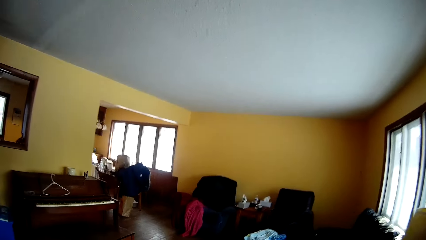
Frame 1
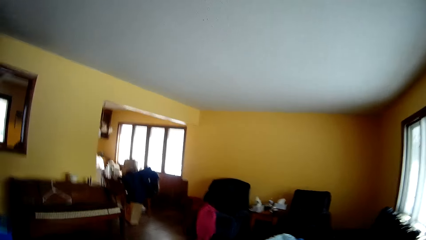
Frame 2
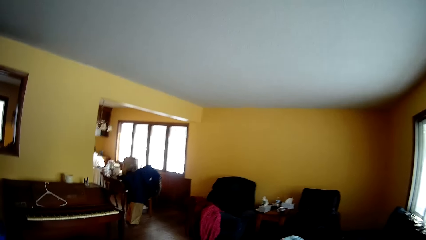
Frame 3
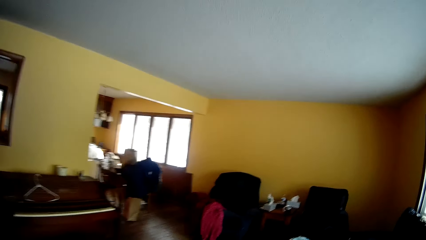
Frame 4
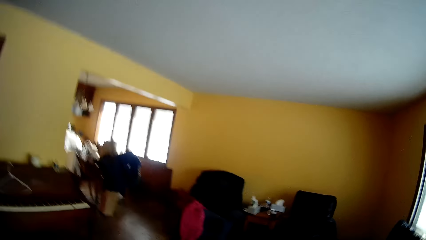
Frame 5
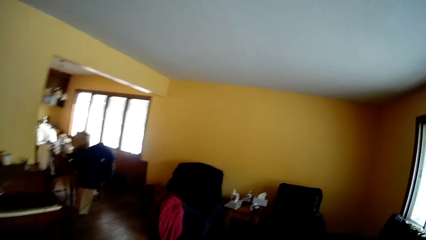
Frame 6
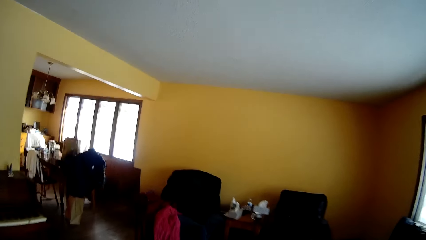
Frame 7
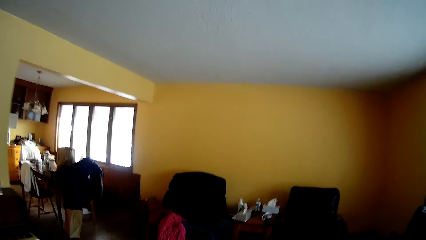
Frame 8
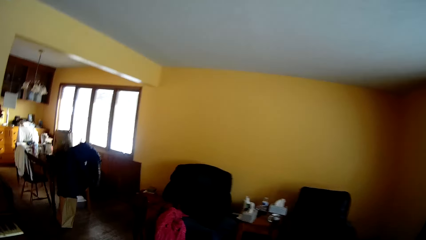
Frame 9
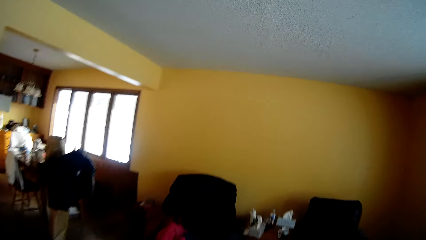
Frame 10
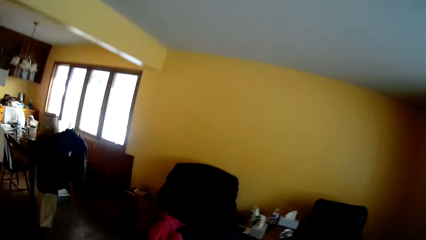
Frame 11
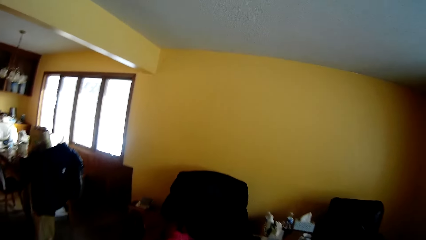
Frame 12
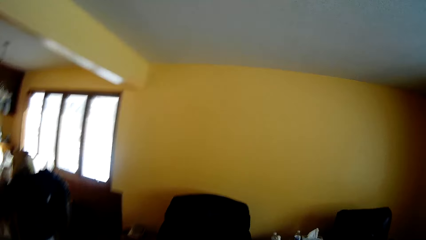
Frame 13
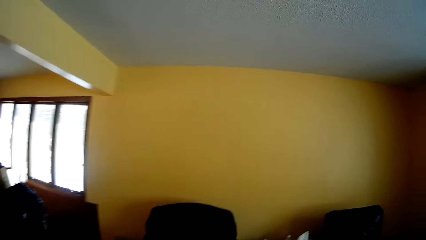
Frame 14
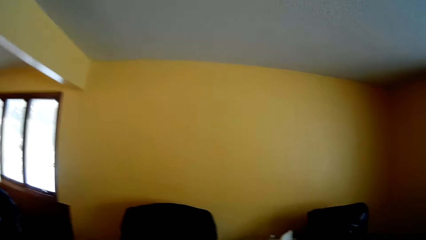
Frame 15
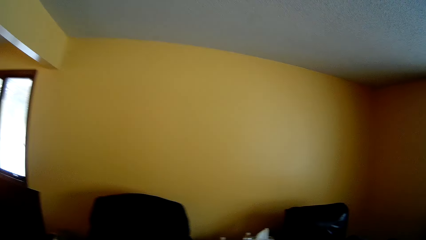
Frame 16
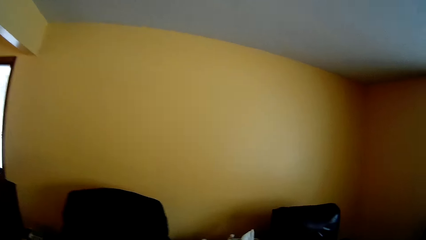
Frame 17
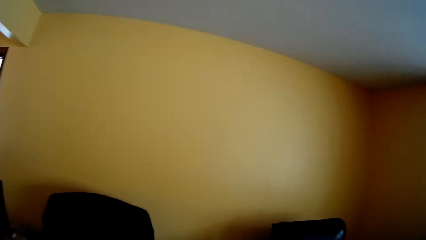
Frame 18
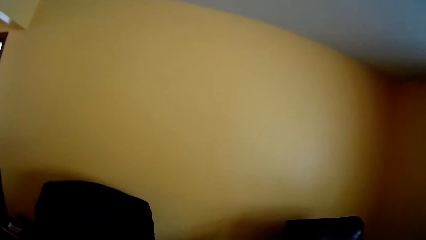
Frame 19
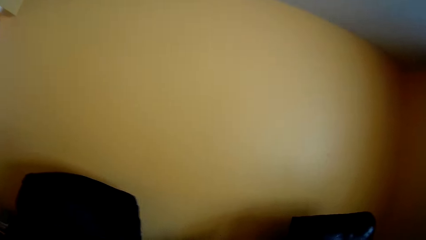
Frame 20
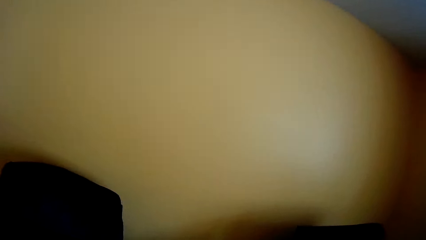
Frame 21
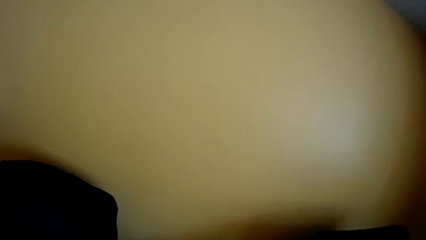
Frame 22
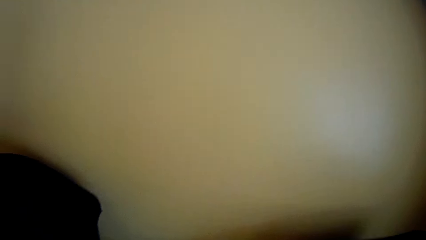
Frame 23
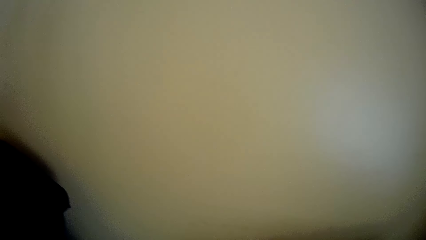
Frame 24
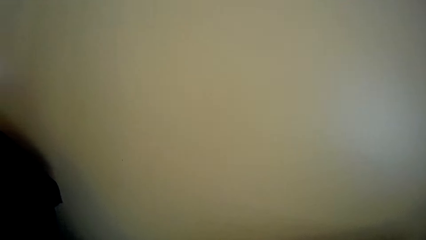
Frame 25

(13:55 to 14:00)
The camera wearer walks to the kitchen.

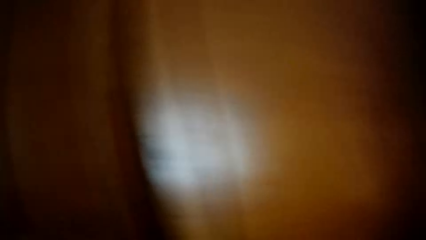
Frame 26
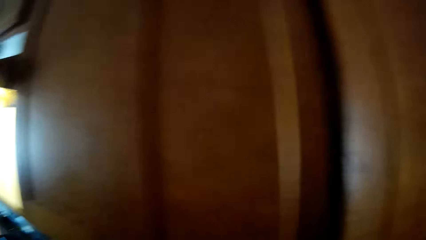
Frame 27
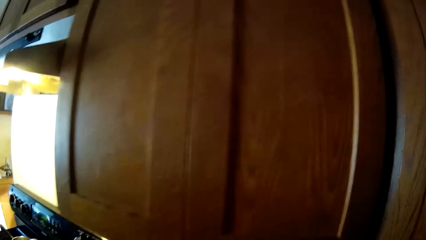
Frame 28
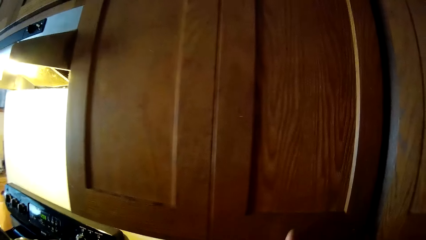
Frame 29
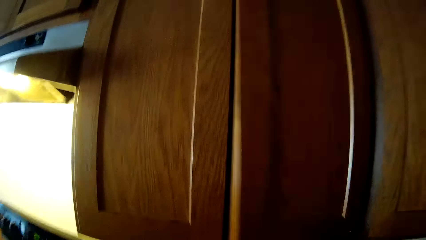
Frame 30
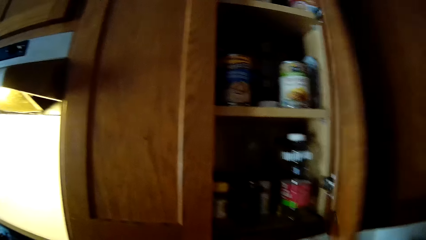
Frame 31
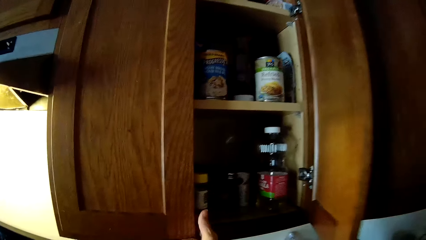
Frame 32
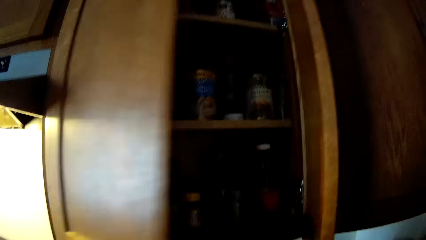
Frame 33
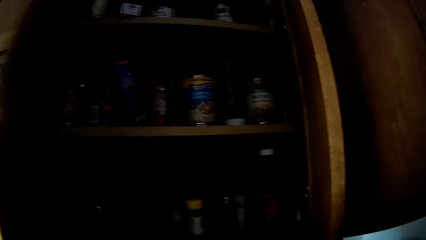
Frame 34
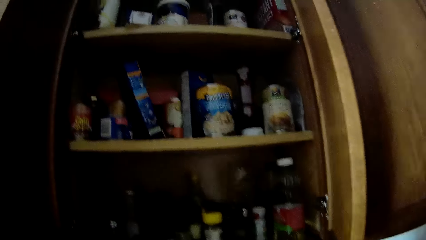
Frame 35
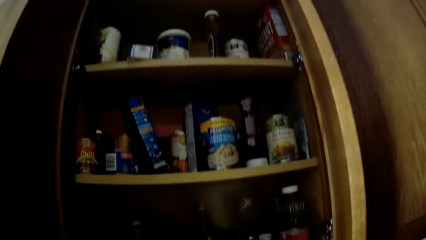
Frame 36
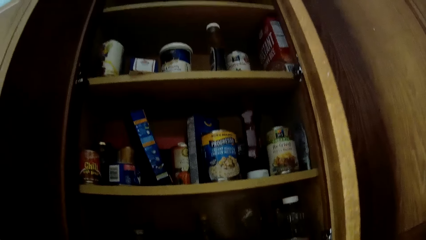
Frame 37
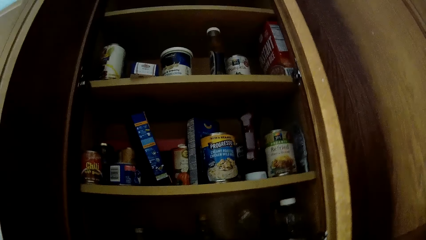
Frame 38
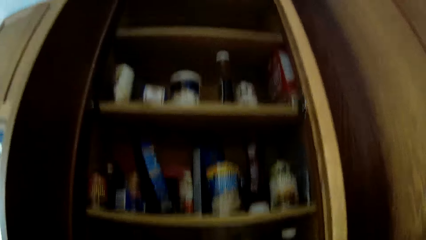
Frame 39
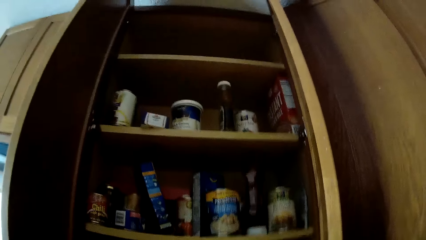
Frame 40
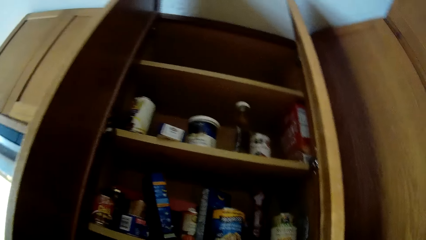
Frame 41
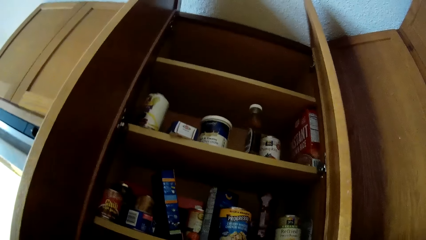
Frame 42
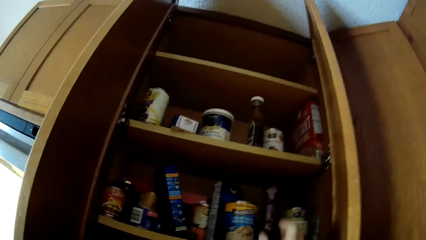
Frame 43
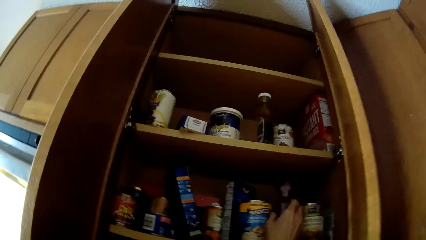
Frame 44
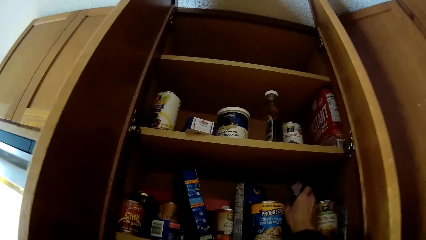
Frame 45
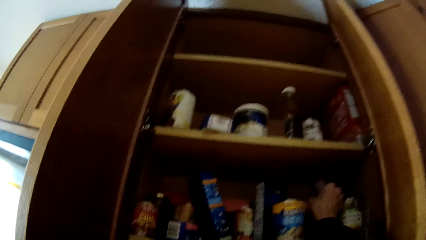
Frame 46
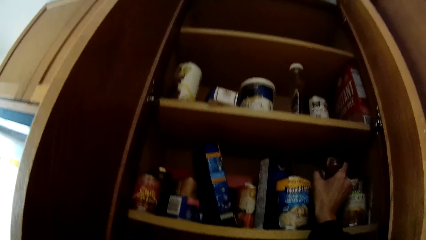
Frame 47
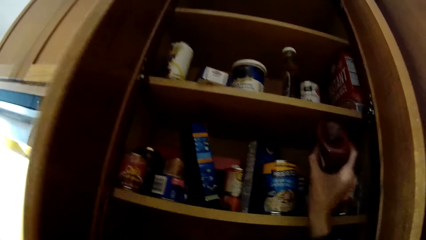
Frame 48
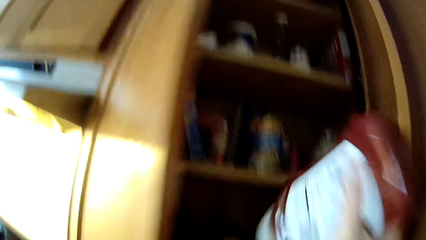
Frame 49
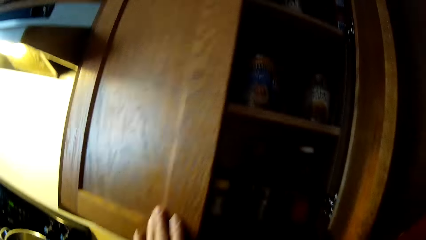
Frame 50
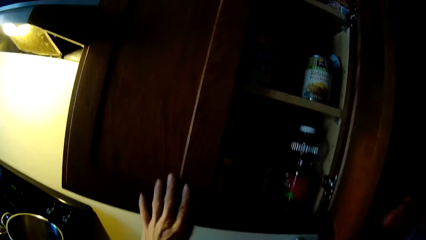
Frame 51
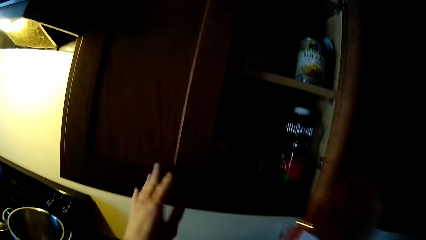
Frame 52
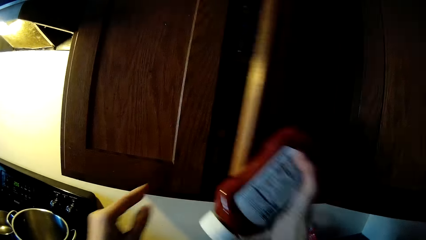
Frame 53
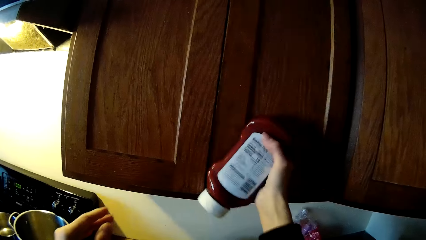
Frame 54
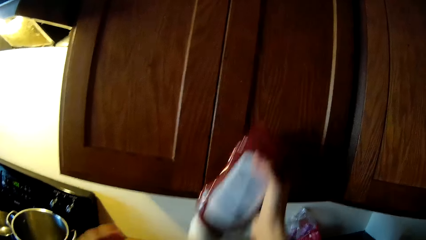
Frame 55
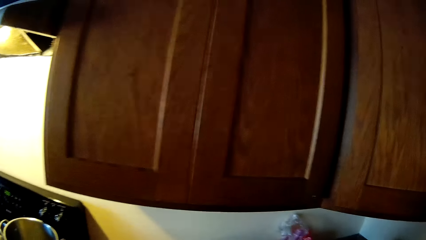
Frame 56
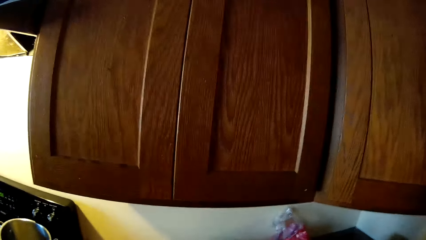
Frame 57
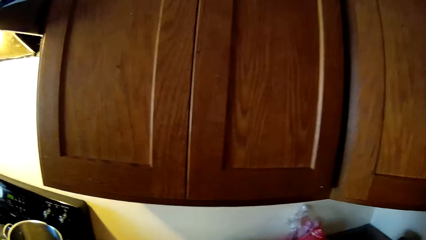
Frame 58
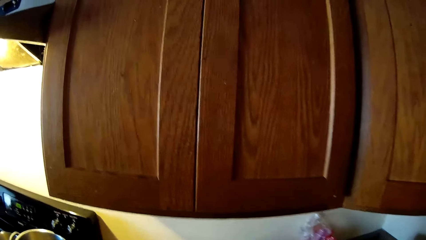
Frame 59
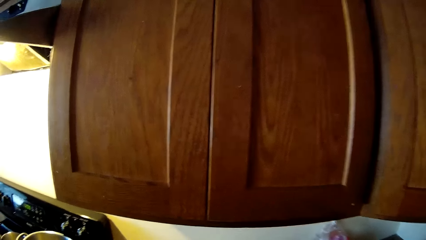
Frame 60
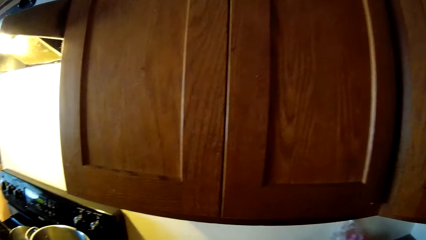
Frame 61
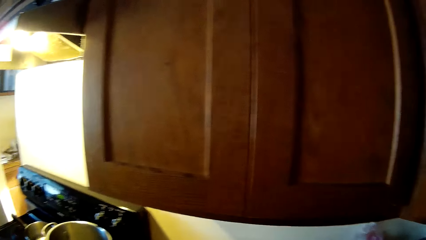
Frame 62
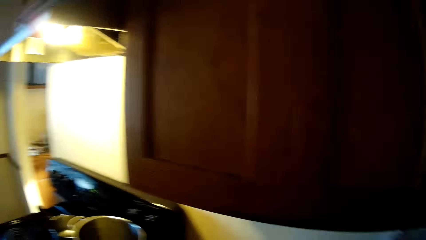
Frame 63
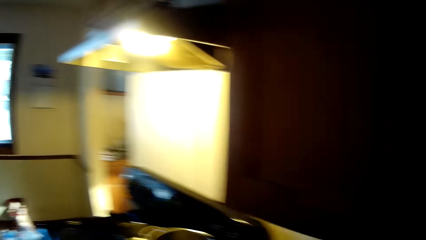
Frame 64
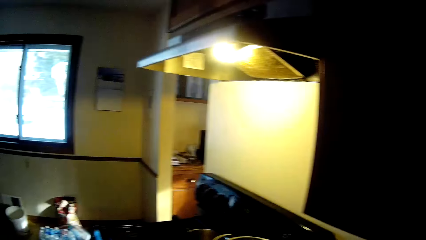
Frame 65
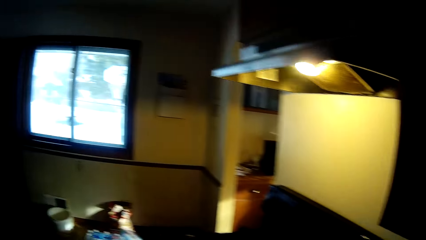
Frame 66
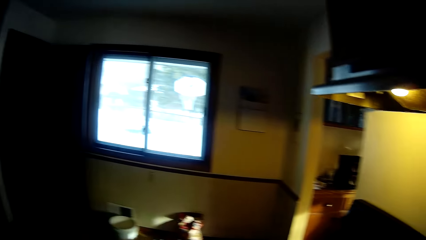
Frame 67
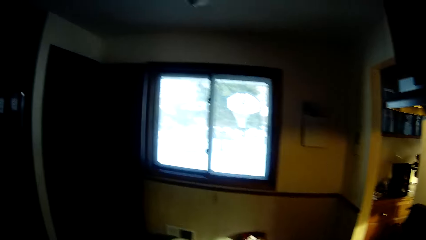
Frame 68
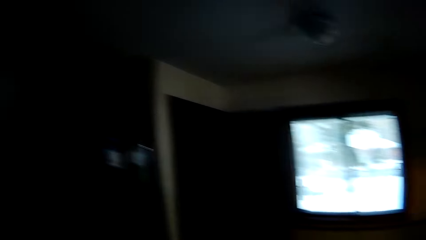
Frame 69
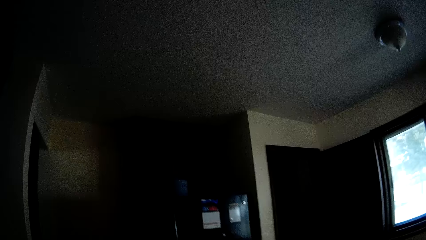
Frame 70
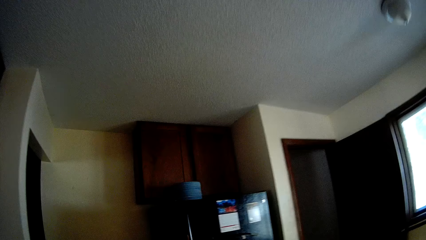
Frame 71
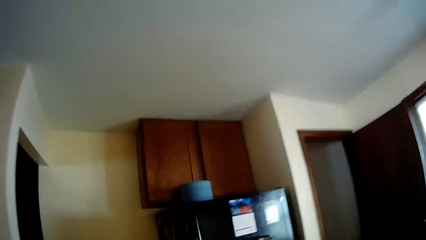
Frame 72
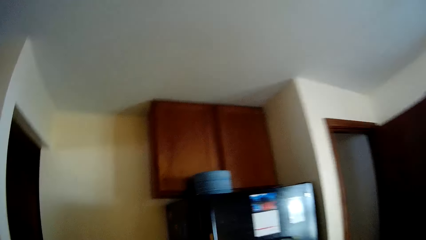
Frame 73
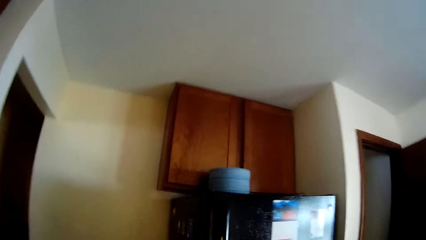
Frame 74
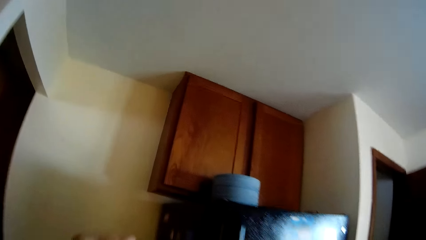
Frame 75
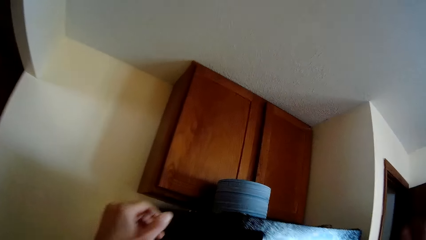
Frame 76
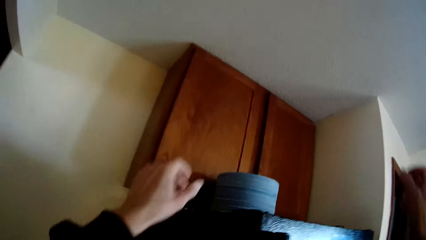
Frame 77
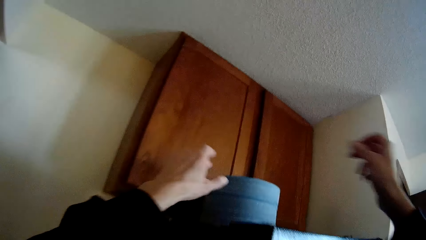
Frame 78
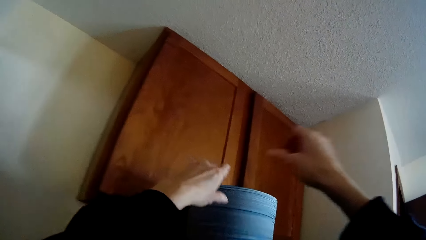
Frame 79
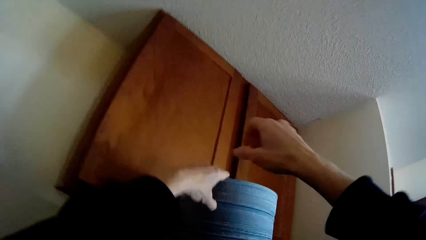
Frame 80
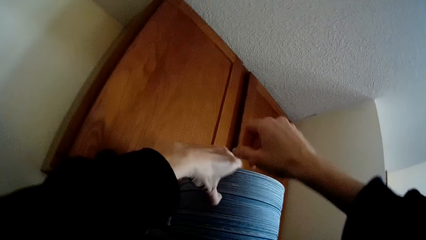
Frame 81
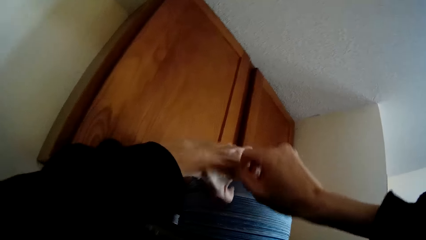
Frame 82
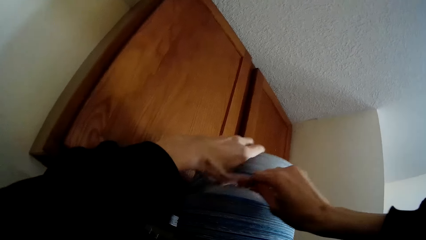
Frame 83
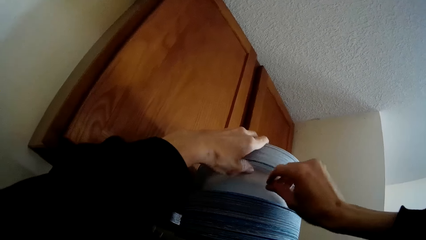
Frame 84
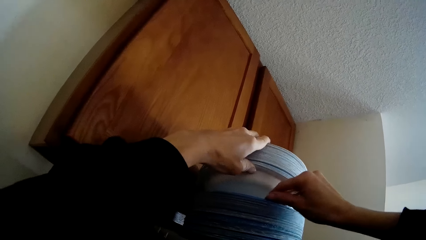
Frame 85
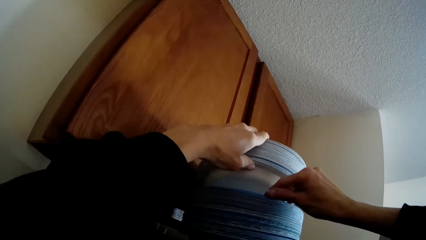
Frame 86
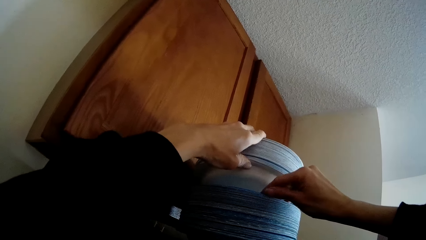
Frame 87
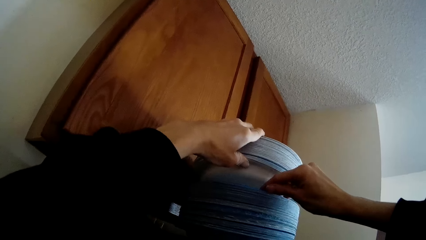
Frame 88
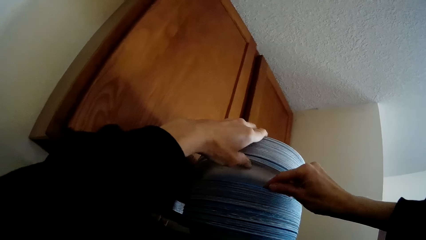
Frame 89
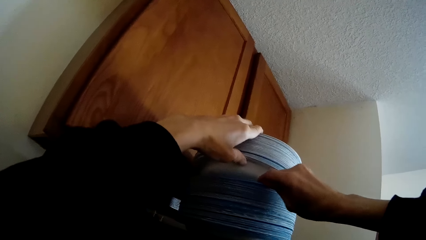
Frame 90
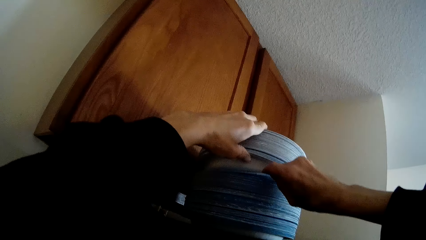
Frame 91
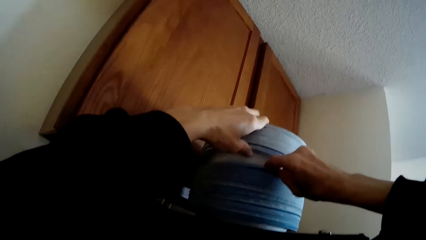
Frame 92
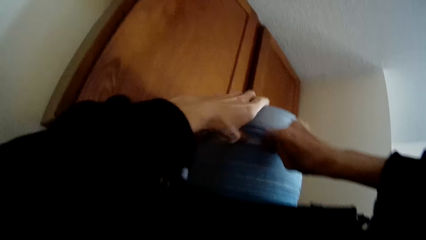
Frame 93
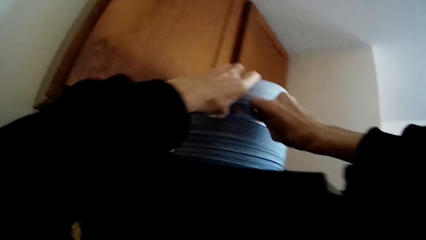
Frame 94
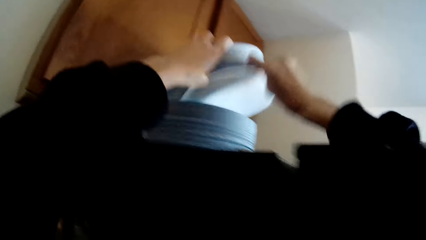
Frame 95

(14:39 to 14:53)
The camera wearer opens a part of the upper cupboard with her right hand. She opens the second part of the cupboard with her left hand. She picks out a jam or sauce from the cupboard with her right hand. She closes the second part of the cupboard with her left hand. She closes the first part of the cupboard with her right hand. She walks away from the cupboard. She picks out a plate from stacked plates in the kitchen.
